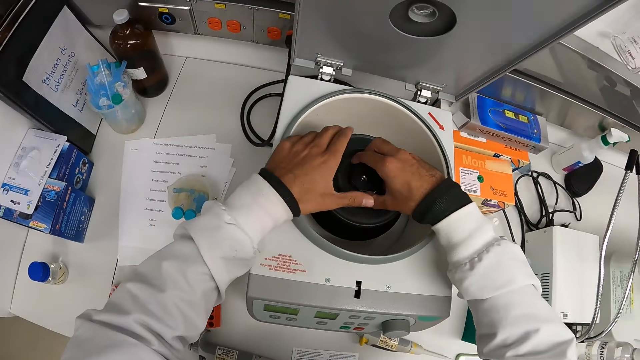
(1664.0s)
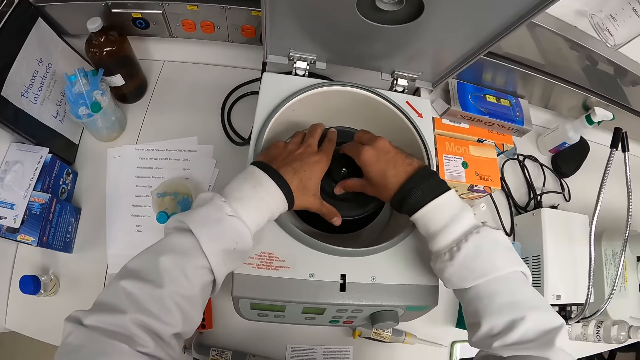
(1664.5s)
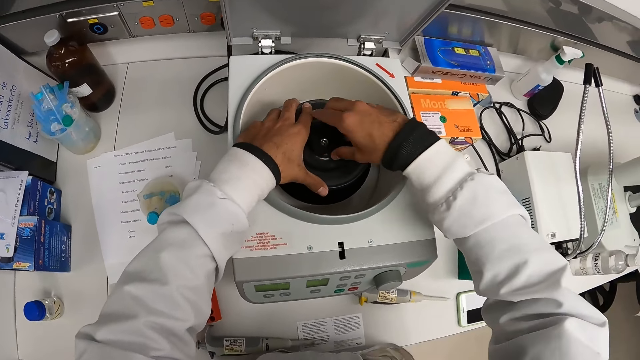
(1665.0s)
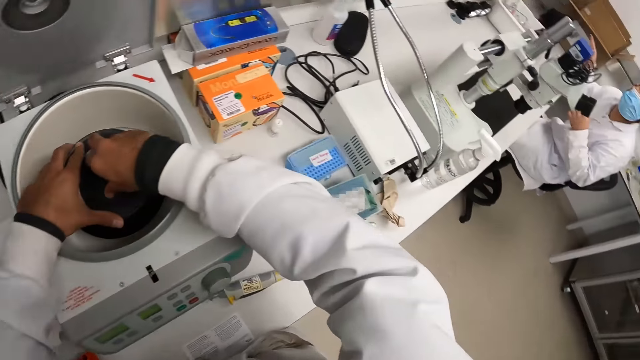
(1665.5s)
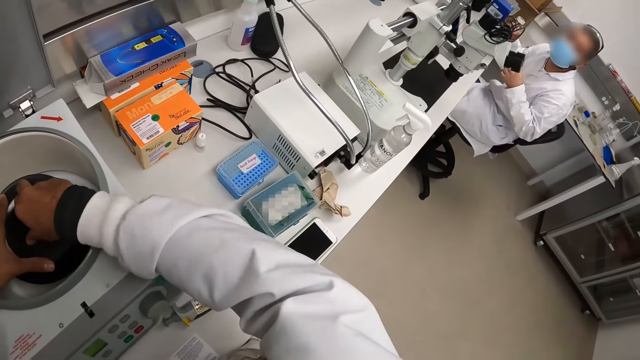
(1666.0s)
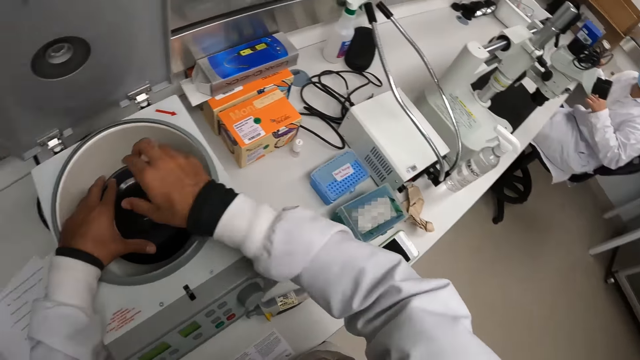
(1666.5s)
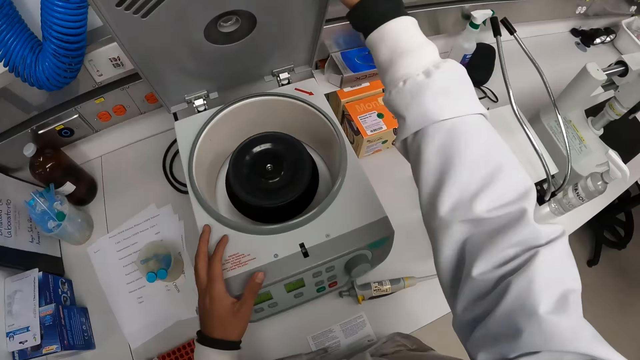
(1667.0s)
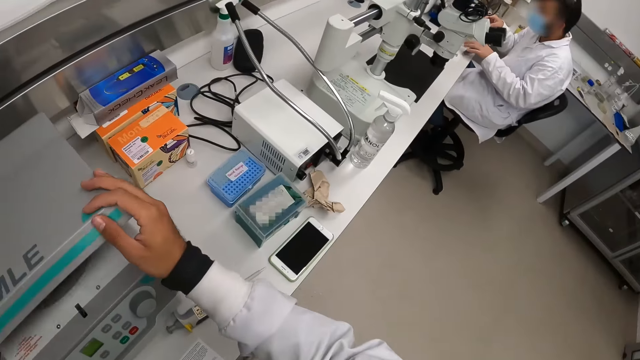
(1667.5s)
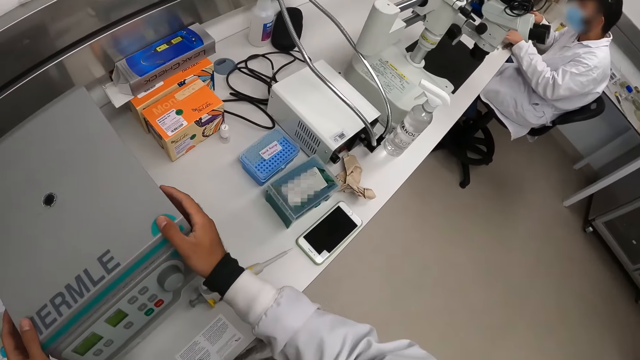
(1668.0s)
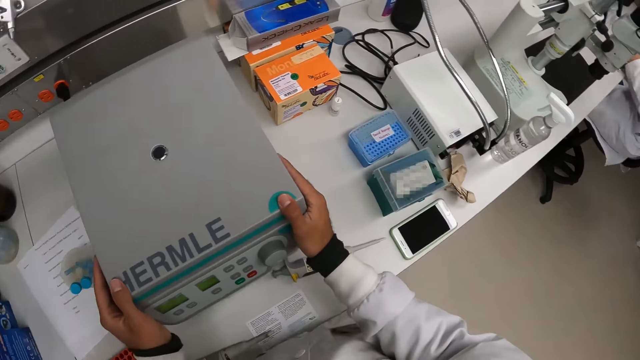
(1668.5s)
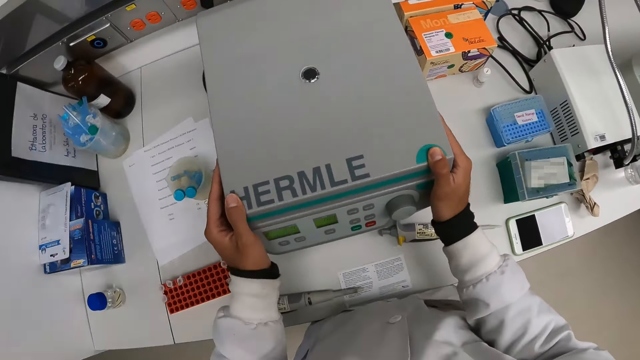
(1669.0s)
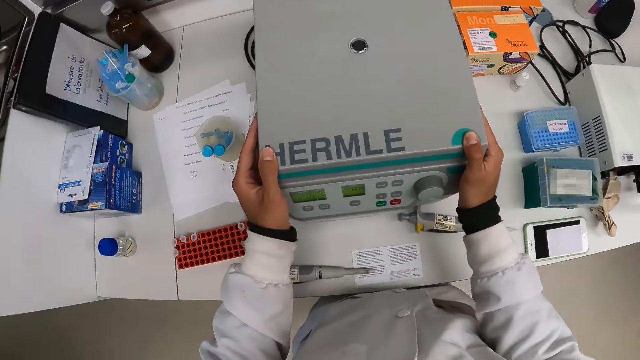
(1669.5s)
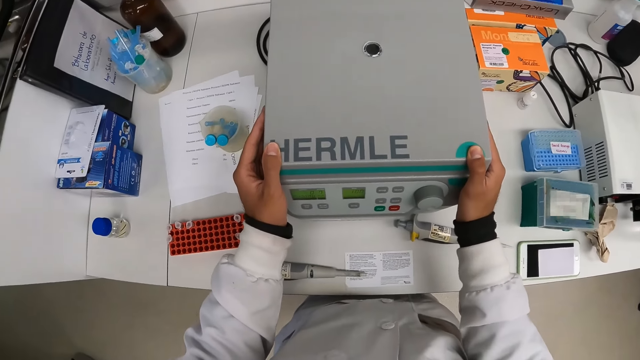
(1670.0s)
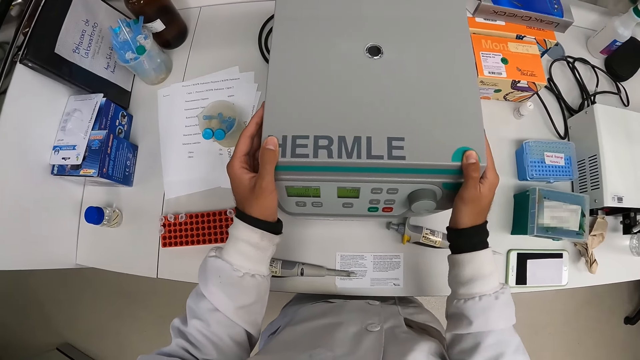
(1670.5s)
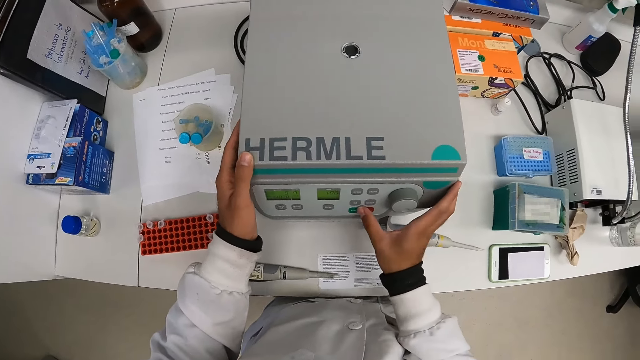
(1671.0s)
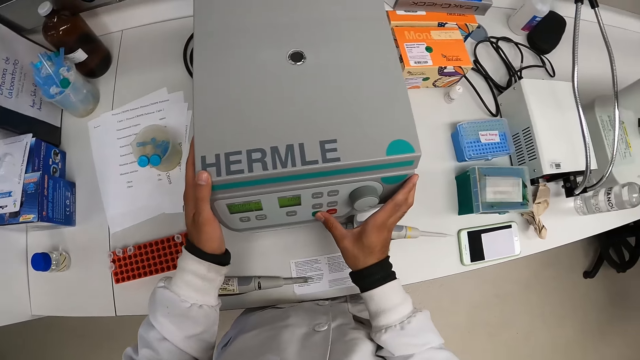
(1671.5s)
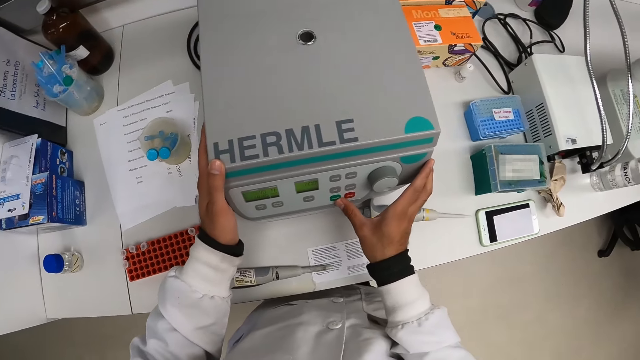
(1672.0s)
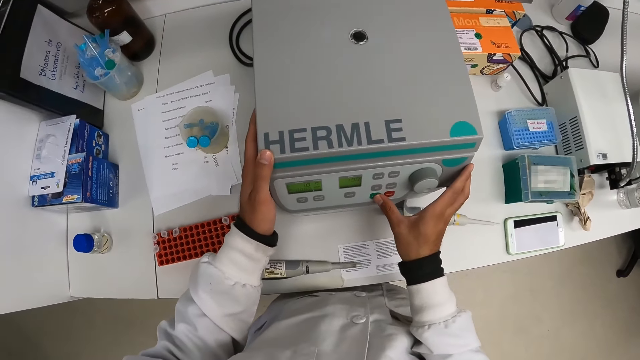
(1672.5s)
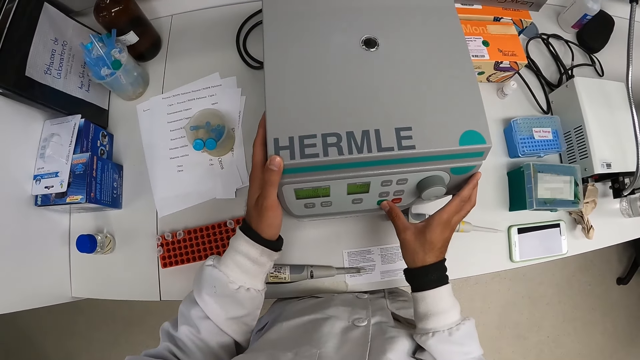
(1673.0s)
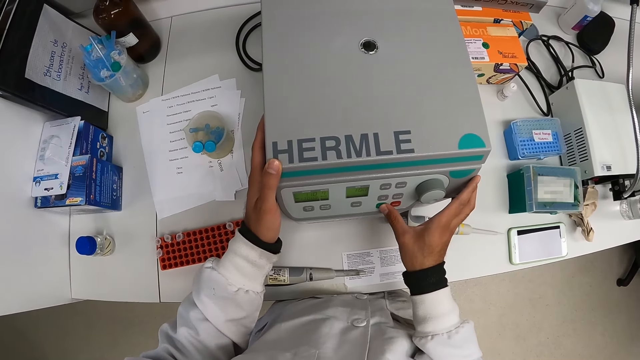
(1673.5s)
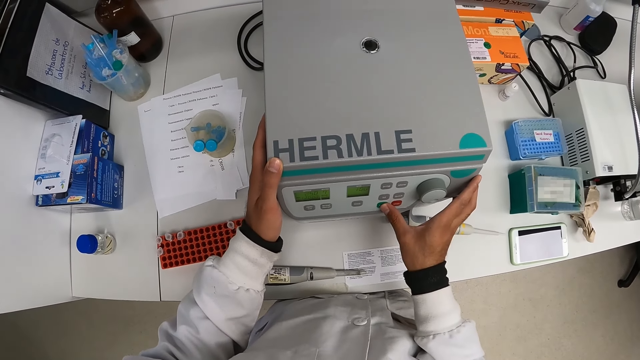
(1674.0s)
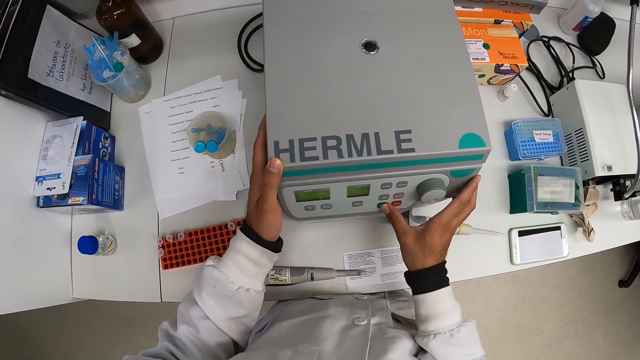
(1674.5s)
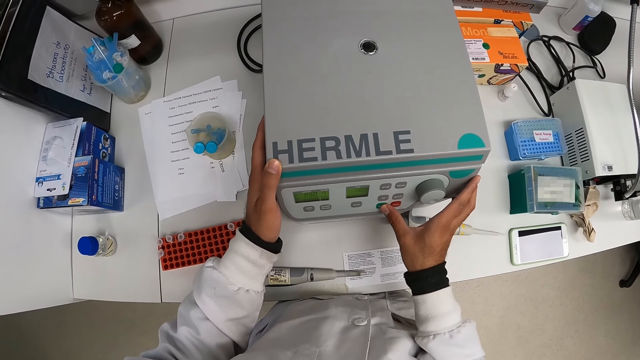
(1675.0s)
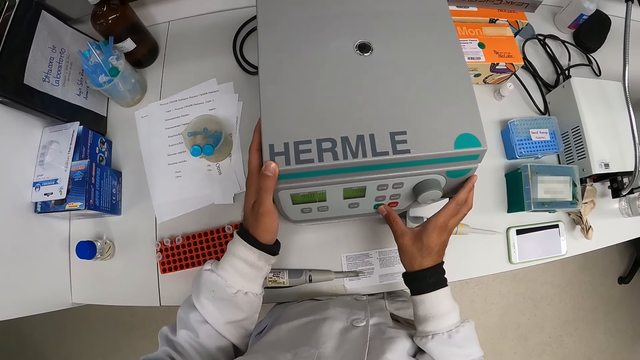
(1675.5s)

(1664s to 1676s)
The camera wearer places the rotor cover in the centrifuge machine with both hands. He covers the centrifuge machine with his right hand. He presses buttons on the Hermle centrifuge. He operates the centrifuge machine with his right hand.

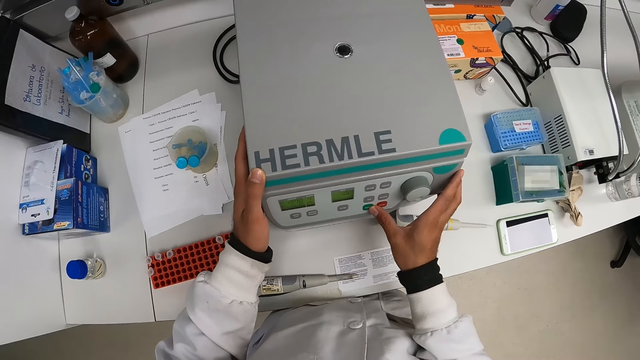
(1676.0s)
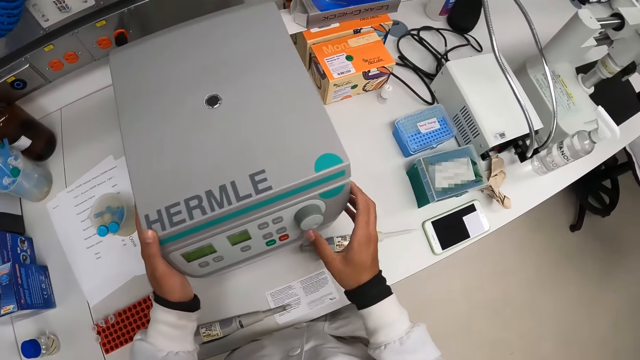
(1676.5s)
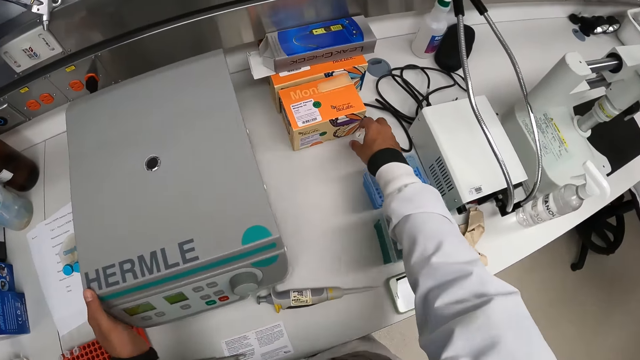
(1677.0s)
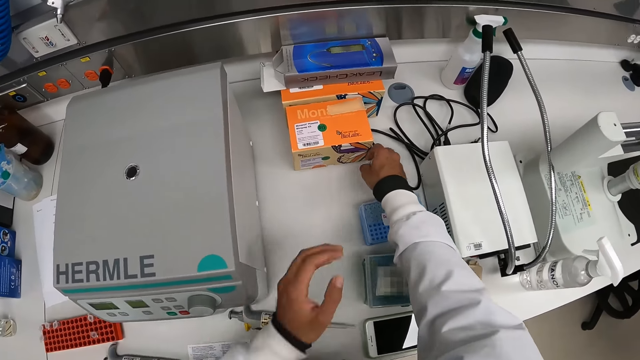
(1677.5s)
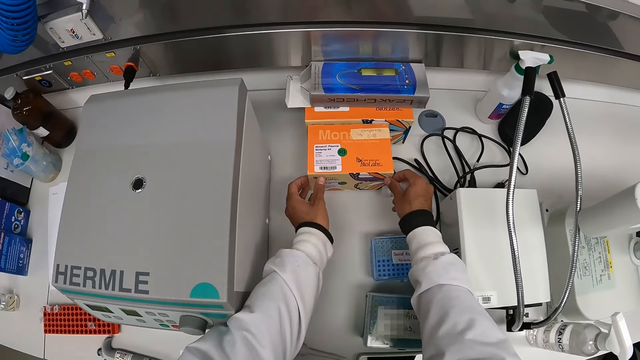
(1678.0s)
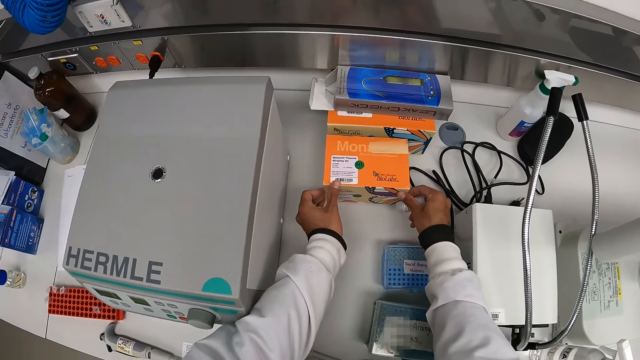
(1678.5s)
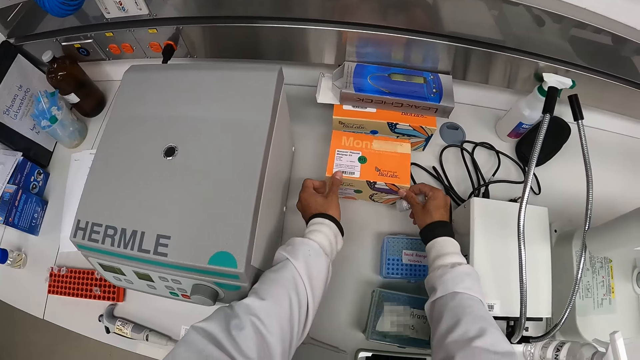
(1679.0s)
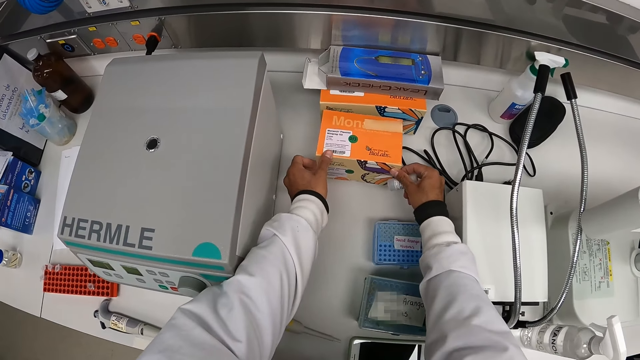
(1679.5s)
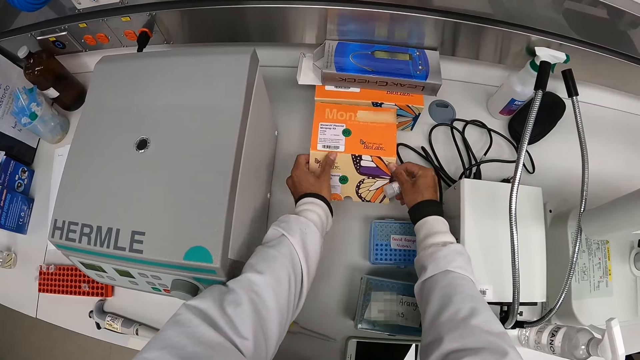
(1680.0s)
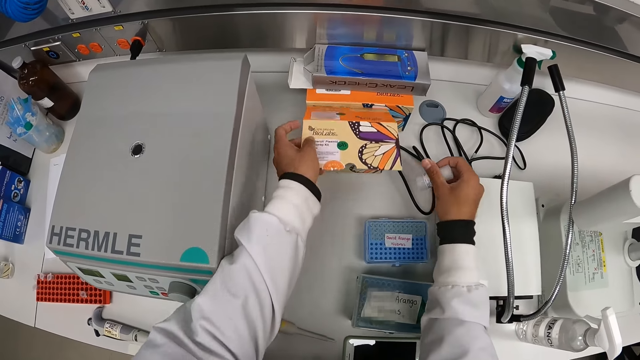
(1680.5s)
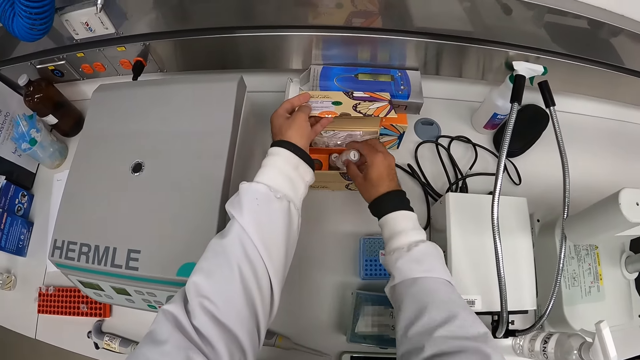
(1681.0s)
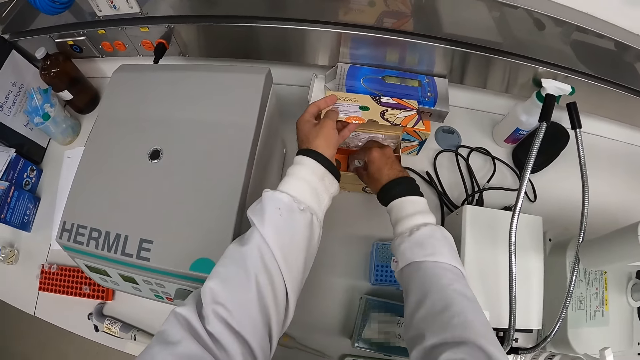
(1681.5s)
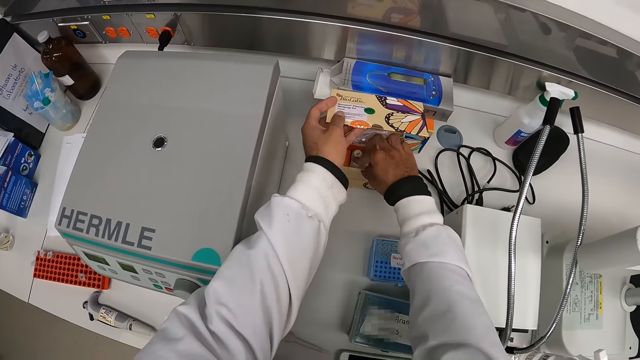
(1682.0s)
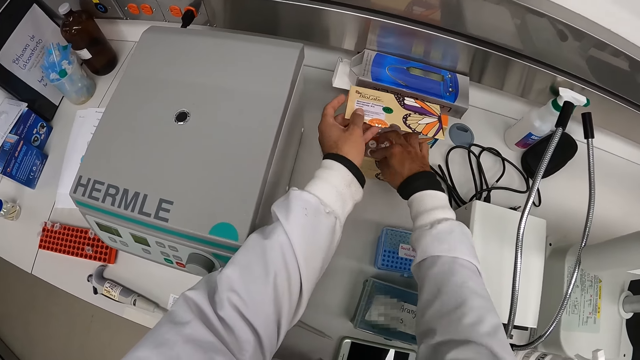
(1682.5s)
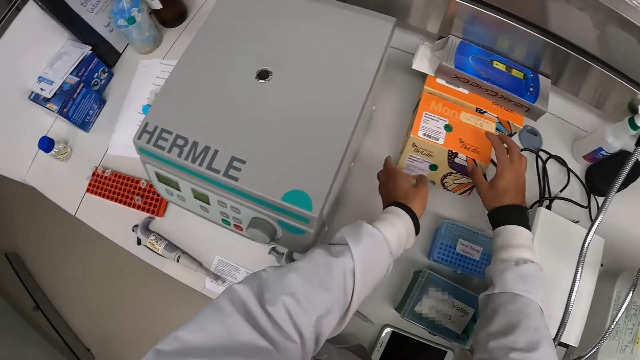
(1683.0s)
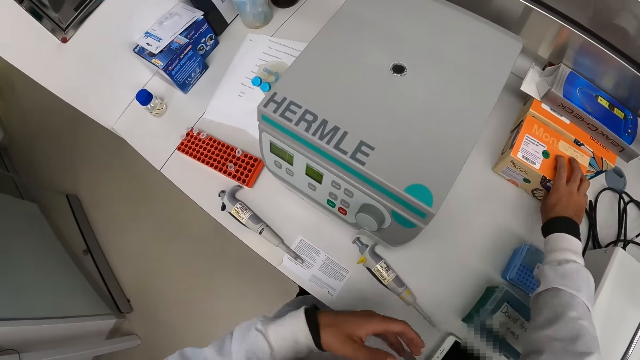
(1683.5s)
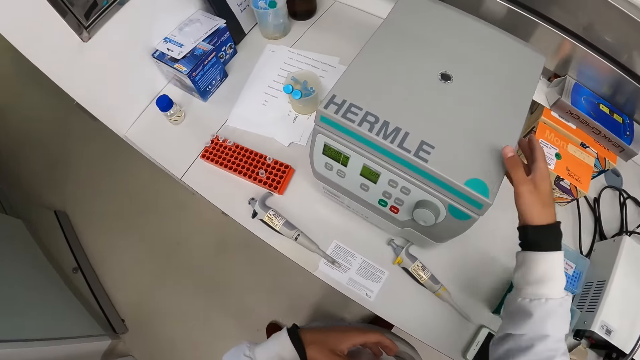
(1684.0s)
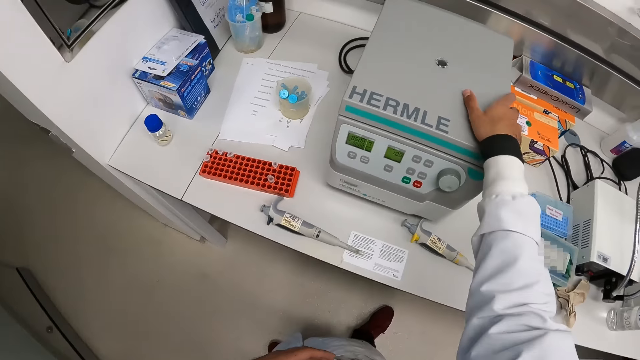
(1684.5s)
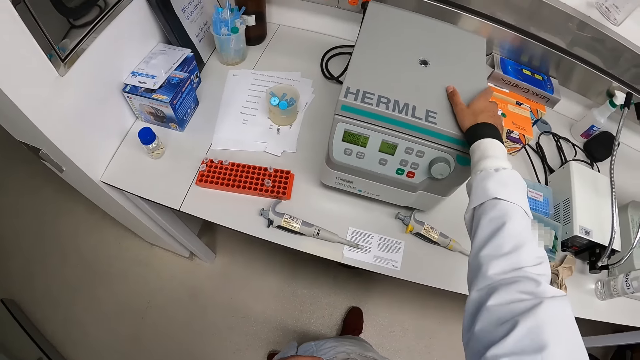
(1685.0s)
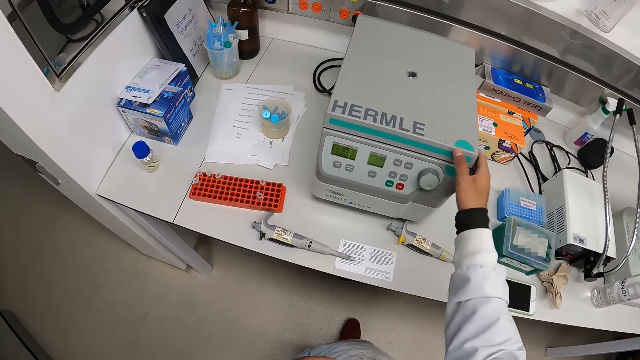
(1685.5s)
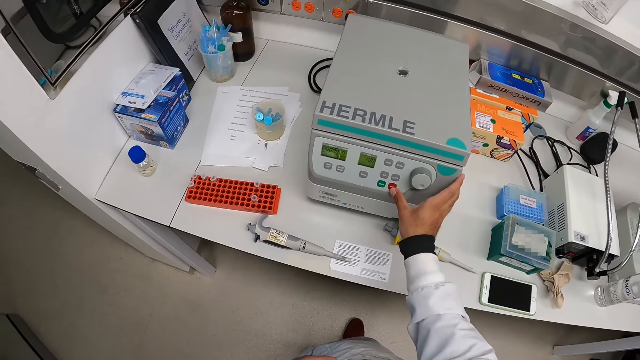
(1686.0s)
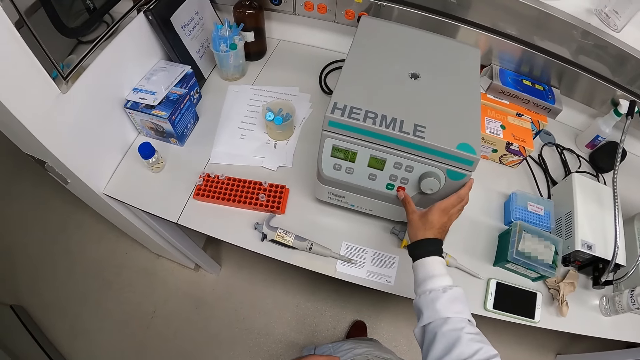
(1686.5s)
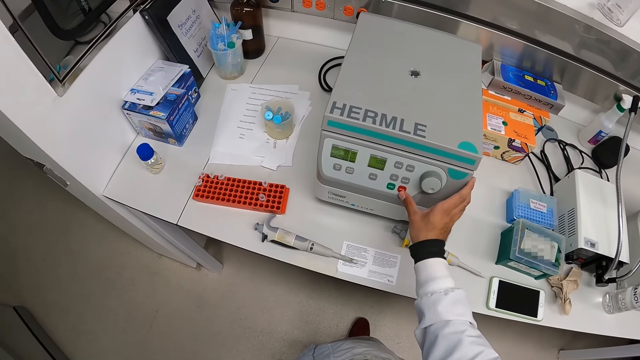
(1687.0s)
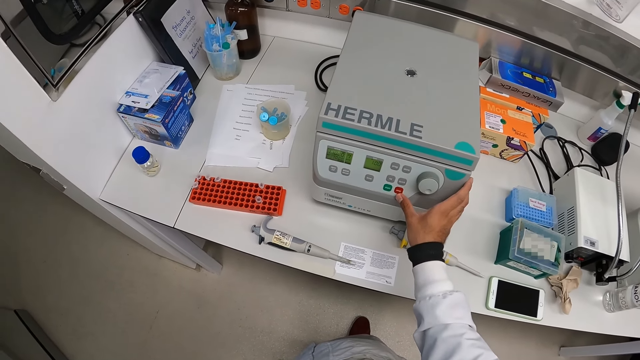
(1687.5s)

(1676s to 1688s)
The camera wearer opens a bottle pack on the laboratory table with both hands. He drops a bottle in his right hand inside the pack. He covers the bottle pack with both hands. He holds the Hermle centrifuge with his right hand. He presses buttons on the Hermle centrifuge. He operates the centrifuge machine with his right hand.
